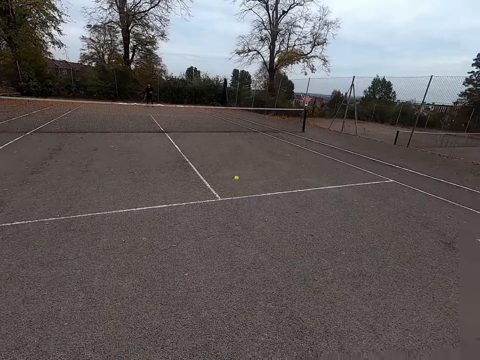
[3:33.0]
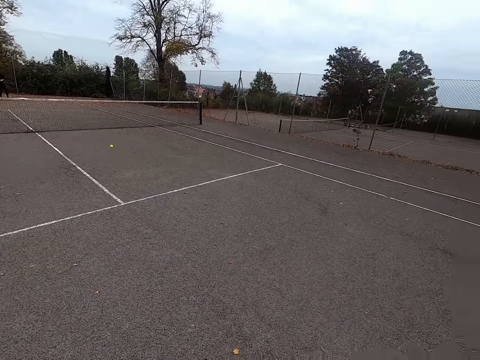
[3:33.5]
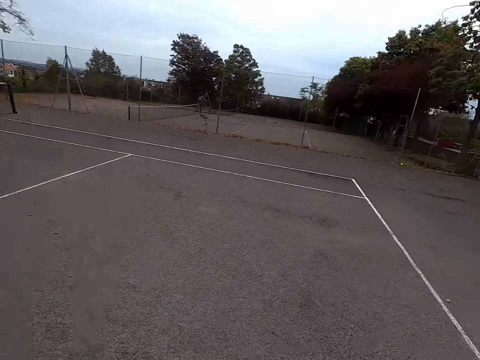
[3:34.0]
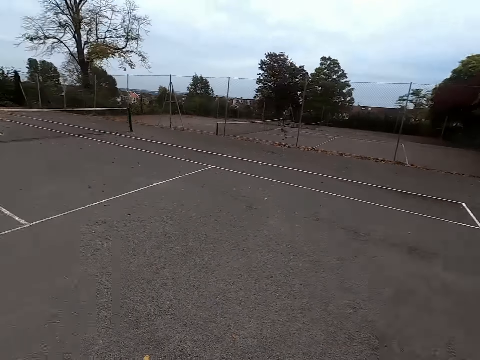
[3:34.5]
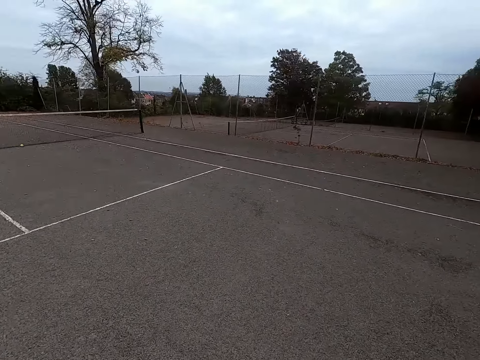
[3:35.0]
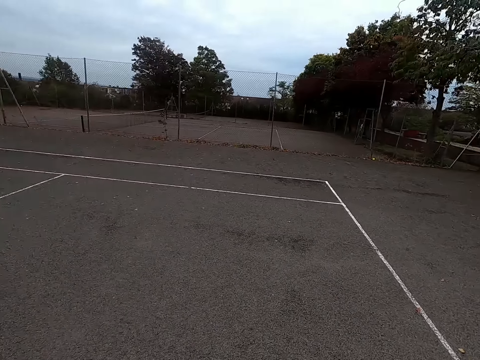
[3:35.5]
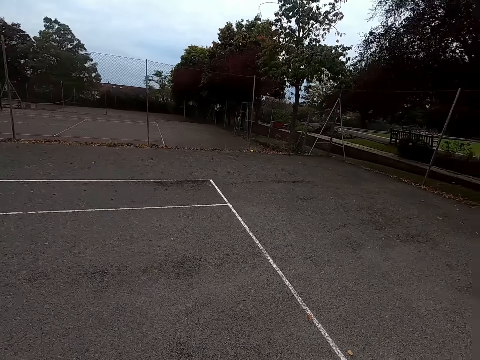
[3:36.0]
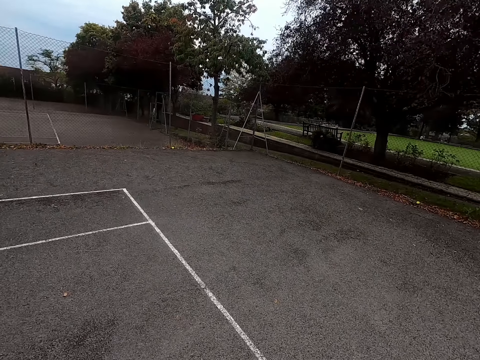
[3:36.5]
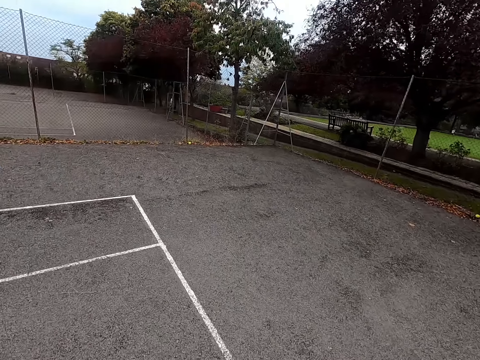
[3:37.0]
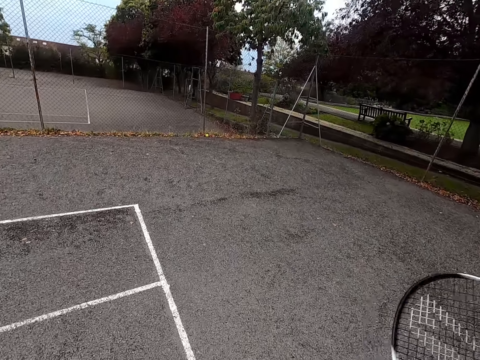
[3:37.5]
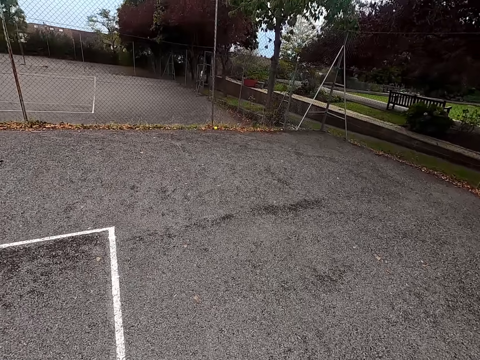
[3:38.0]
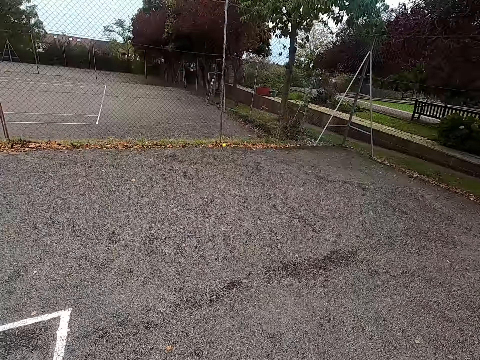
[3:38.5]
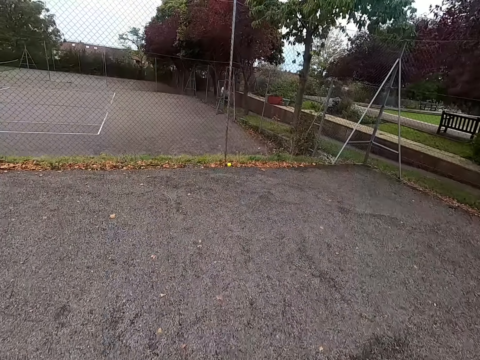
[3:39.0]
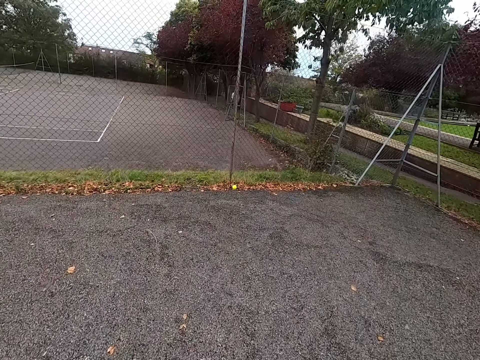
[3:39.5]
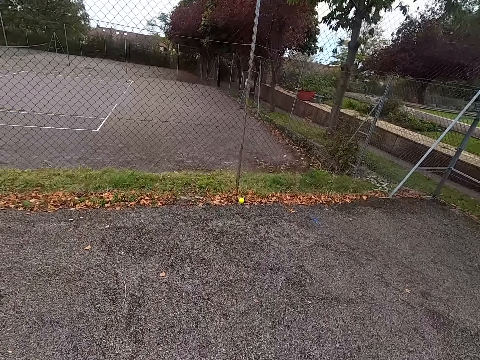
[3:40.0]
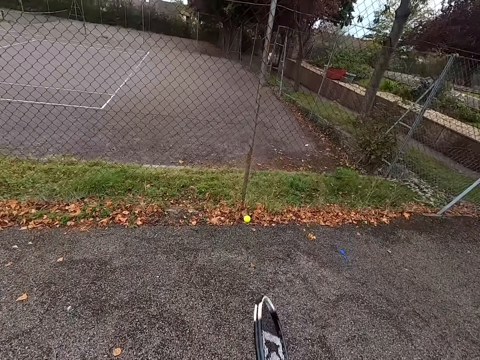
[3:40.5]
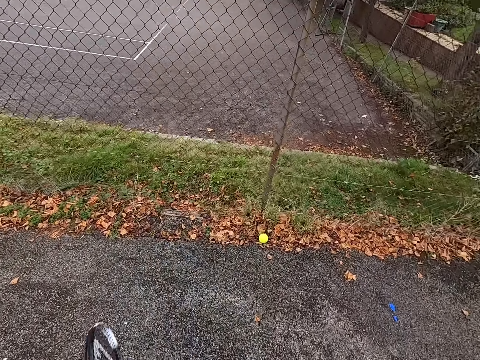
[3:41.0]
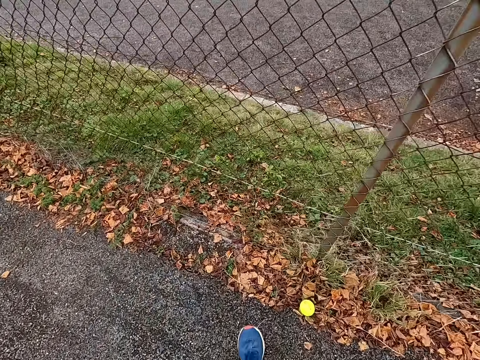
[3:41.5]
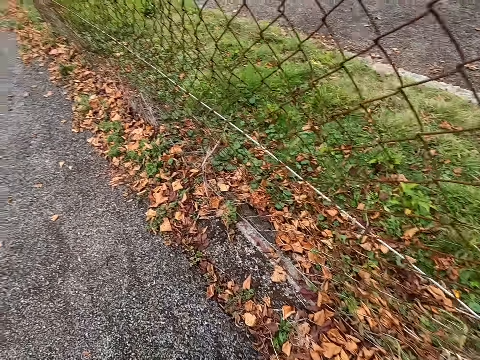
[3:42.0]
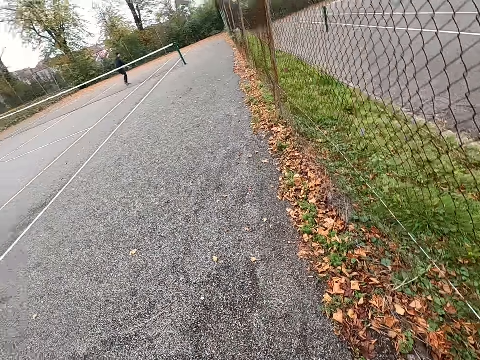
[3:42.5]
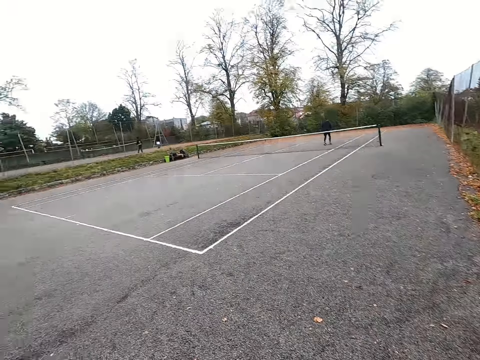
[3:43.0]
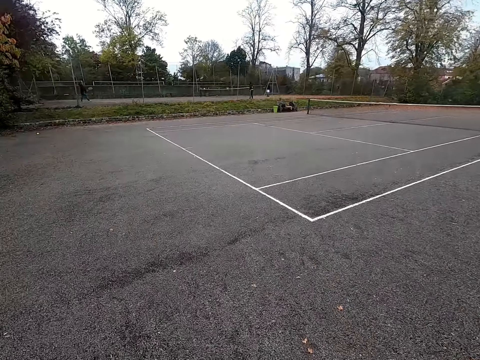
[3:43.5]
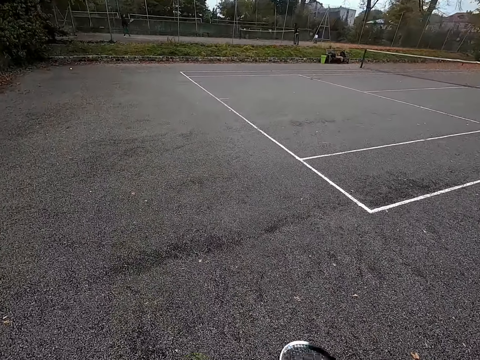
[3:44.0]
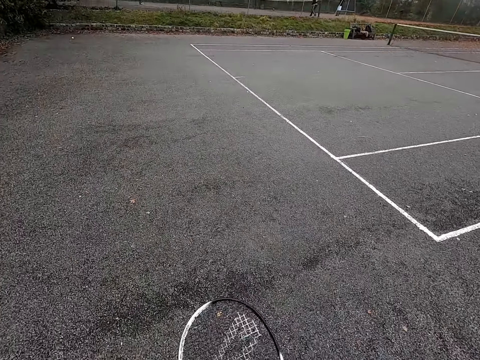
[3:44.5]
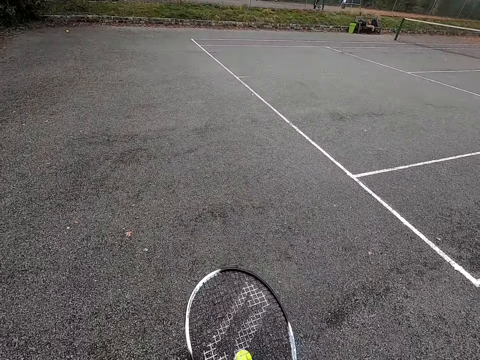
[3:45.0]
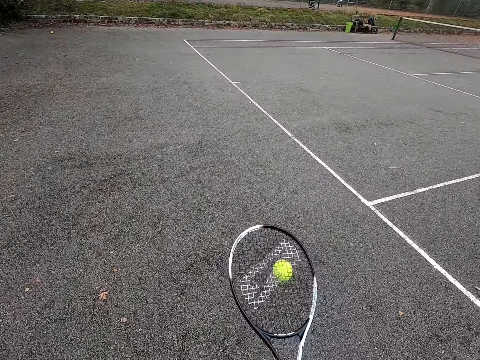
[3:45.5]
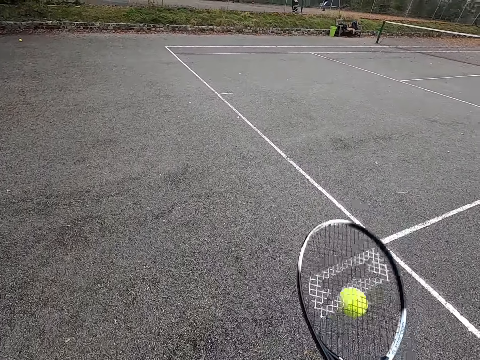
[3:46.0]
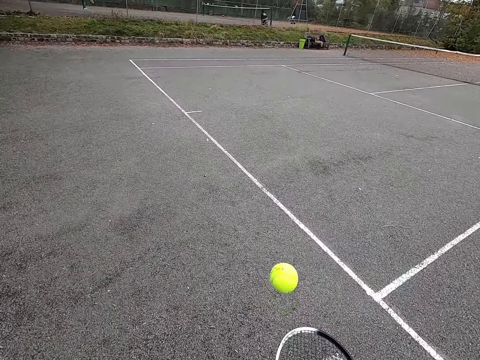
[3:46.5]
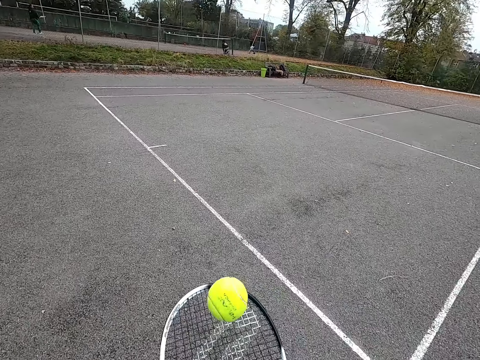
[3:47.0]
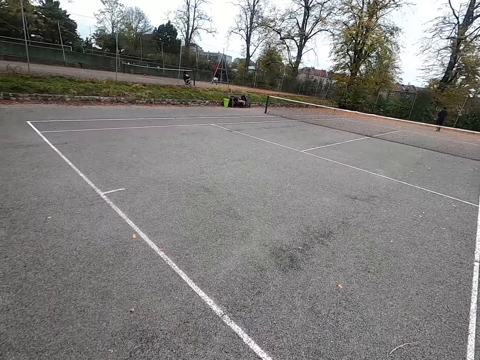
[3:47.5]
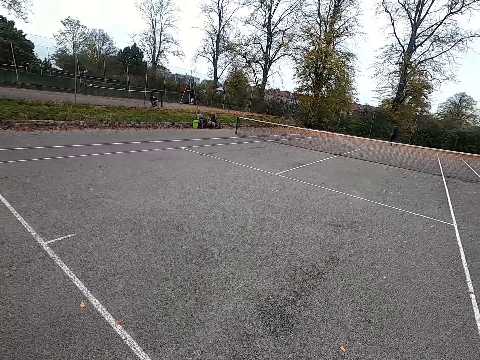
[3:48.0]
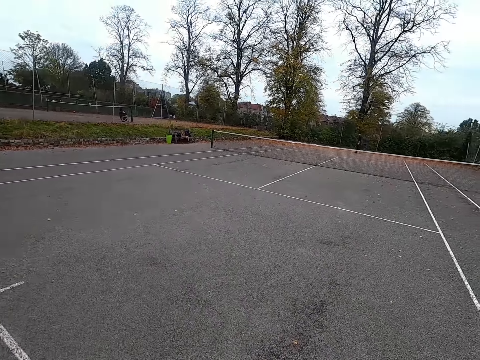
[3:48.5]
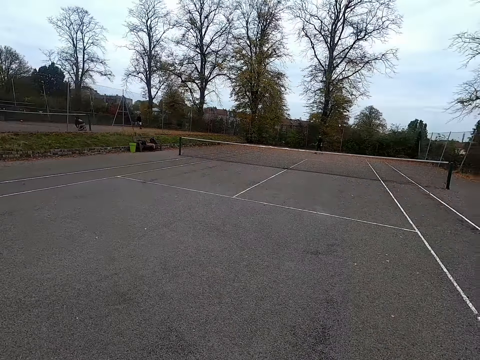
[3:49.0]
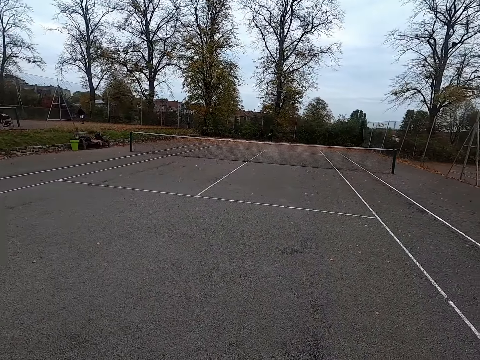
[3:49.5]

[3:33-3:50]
The camera wearer plays against a man. They walk around, look around, pick up a tennis ball, walk around, and dribble the tennis ball.

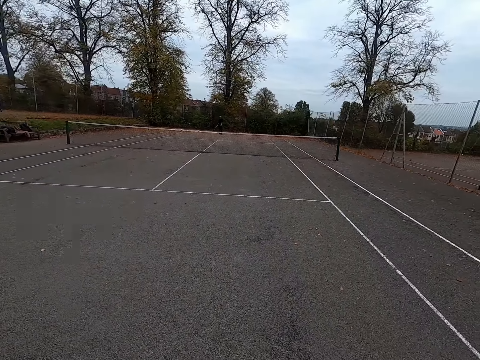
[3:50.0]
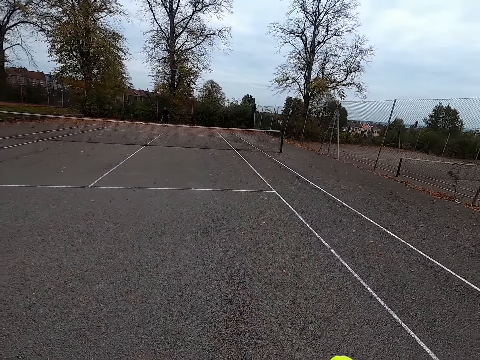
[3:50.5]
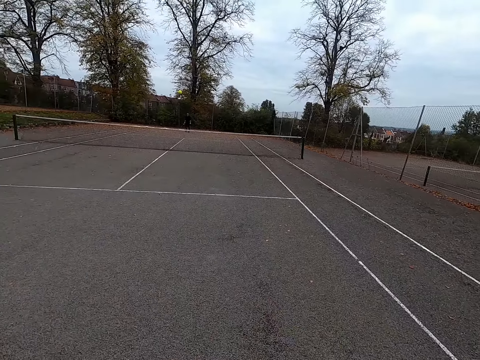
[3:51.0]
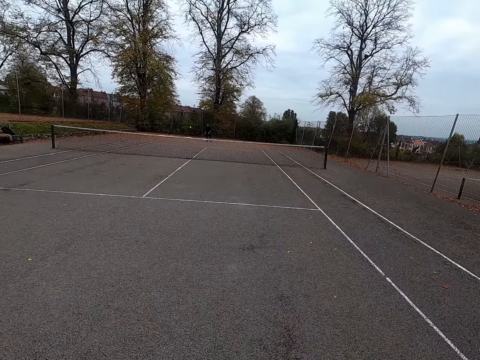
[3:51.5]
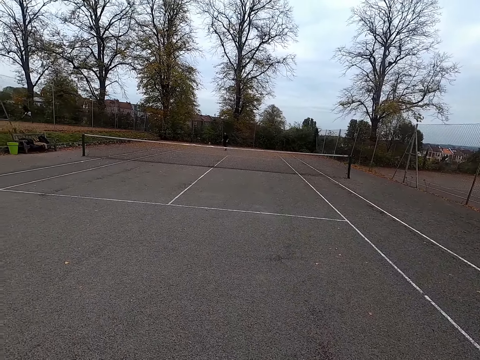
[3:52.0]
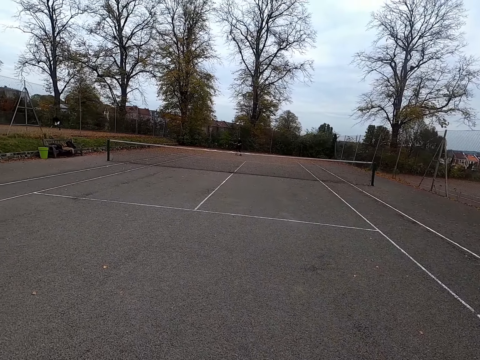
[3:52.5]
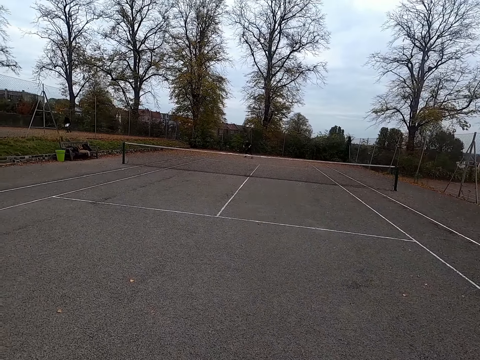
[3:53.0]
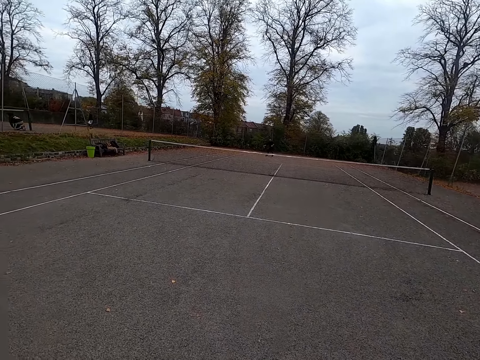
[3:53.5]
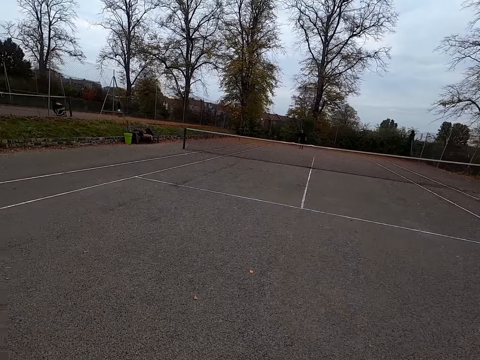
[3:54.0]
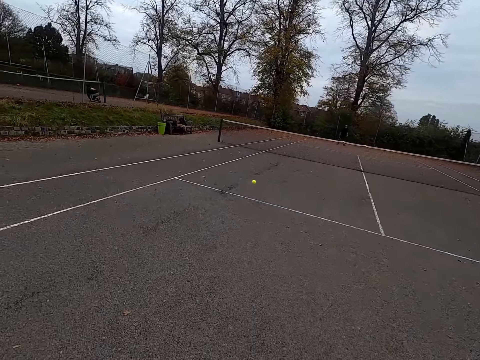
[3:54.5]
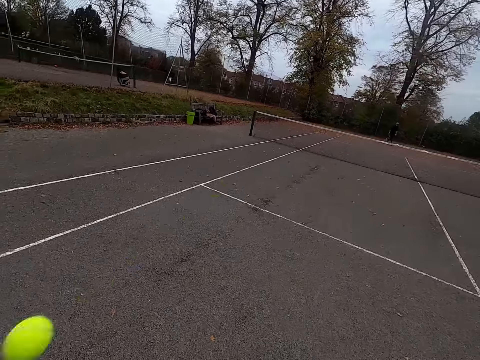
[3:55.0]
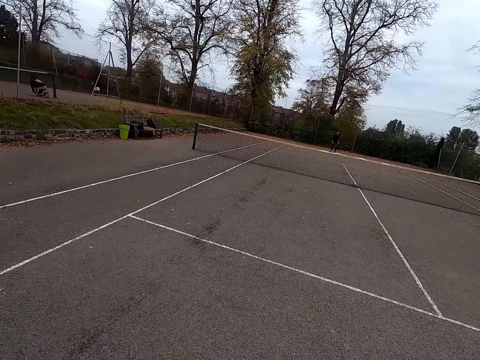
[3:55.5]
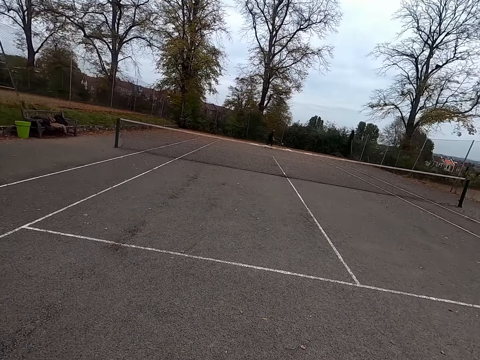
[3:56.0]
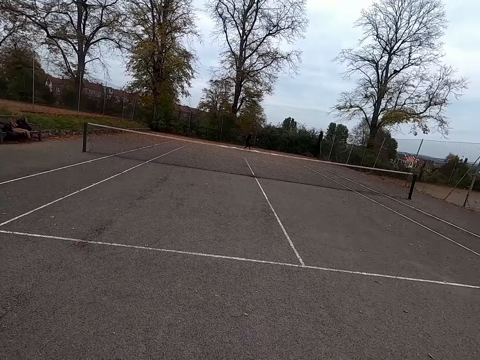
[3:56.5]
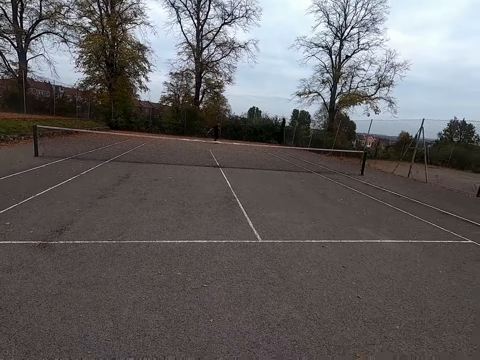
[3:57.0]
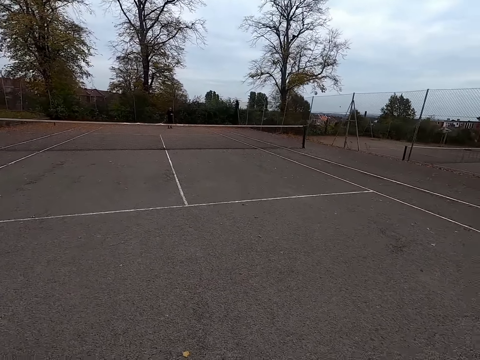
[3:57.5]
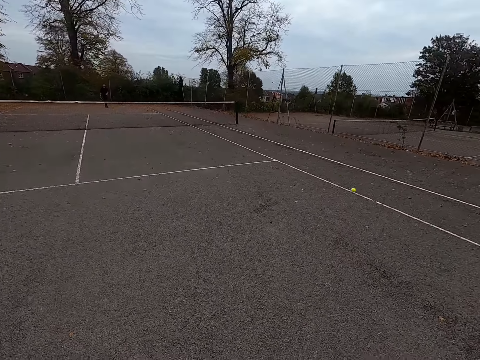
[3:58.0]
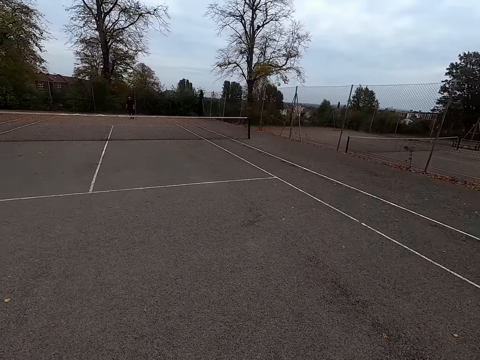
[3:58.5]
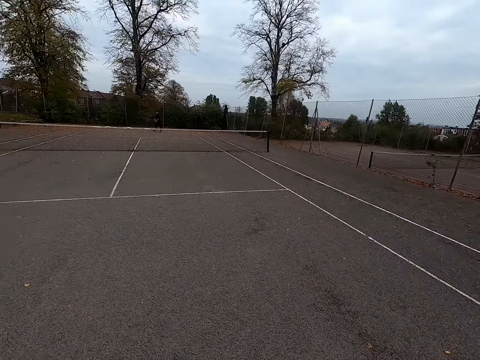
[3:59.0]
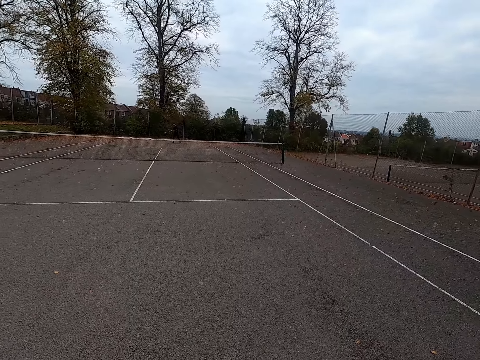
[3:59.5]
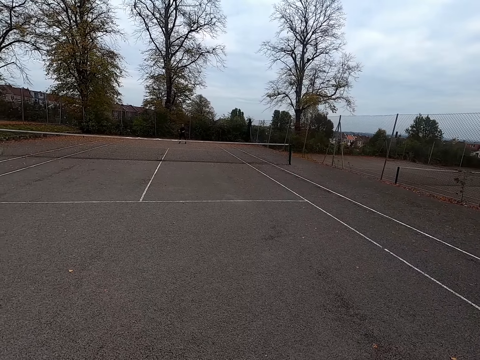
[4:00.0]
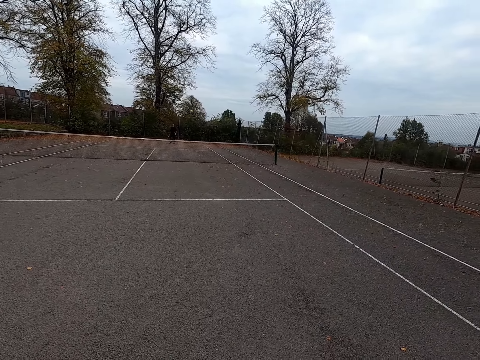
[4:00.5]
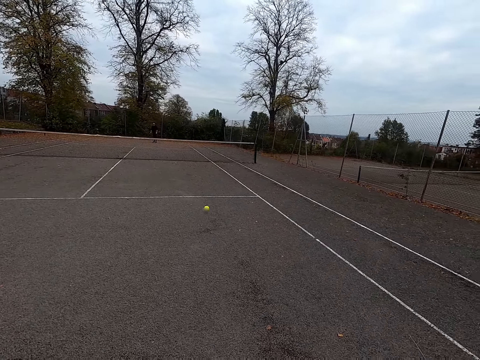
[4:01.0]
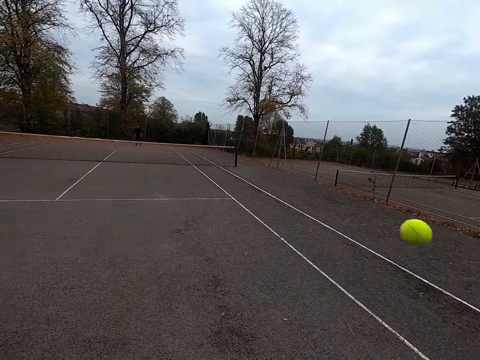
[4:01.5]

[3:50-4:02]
The camera wearer plays against a man and throws the ball with a tennis bat. The man throws the ball with the tennis bat. The camera wearer throws the ball with the tennis bat. The man plays against the camera wearer and throws the ball with the tennis bat.
